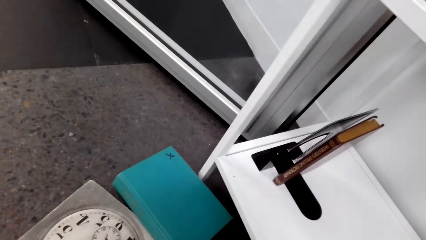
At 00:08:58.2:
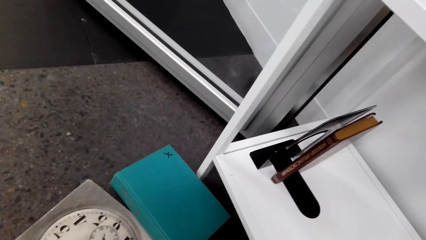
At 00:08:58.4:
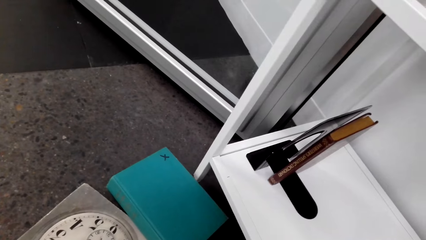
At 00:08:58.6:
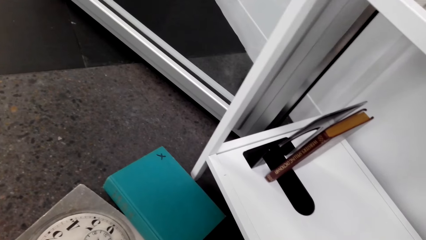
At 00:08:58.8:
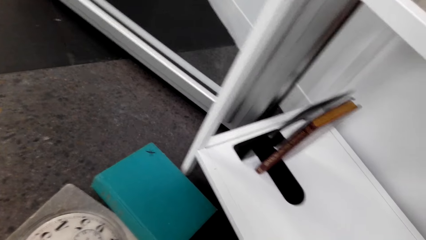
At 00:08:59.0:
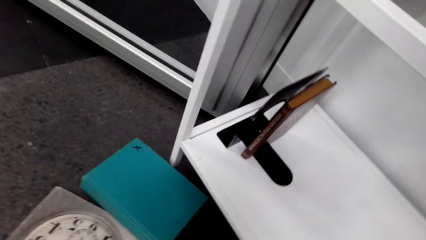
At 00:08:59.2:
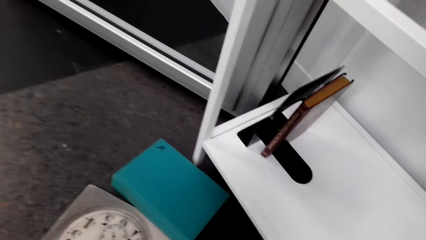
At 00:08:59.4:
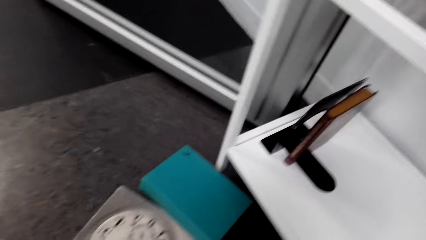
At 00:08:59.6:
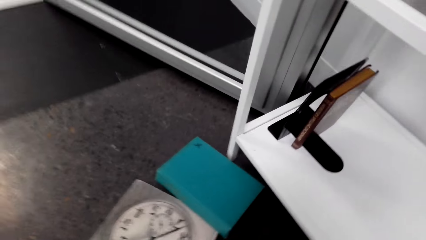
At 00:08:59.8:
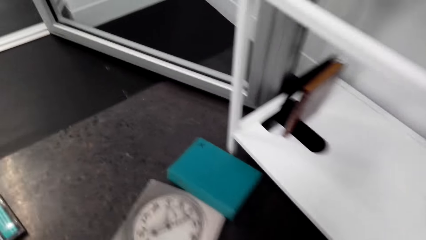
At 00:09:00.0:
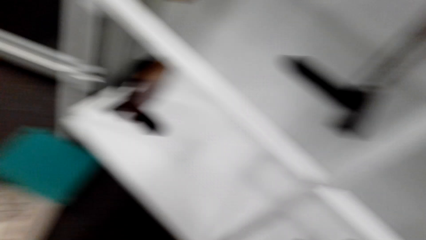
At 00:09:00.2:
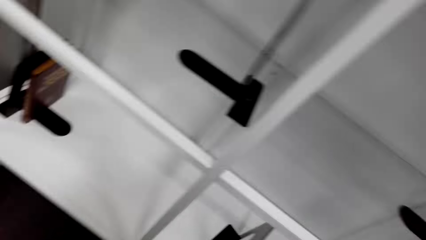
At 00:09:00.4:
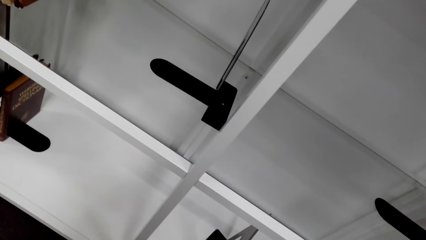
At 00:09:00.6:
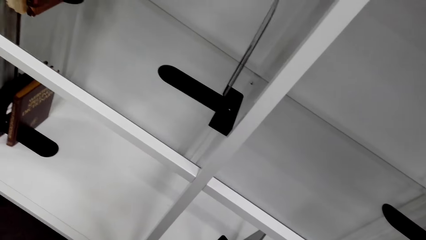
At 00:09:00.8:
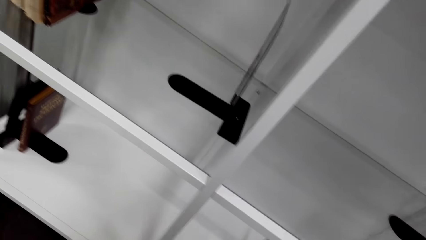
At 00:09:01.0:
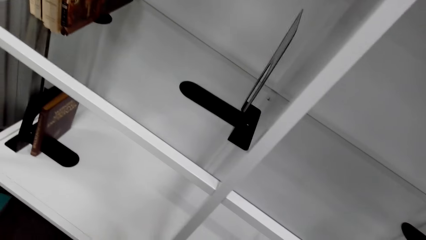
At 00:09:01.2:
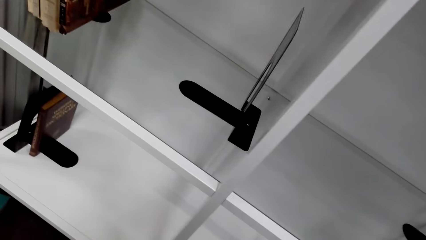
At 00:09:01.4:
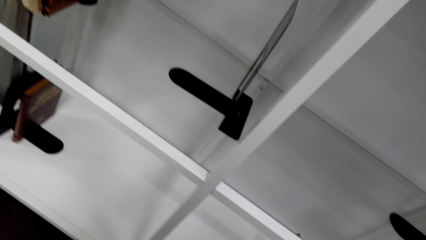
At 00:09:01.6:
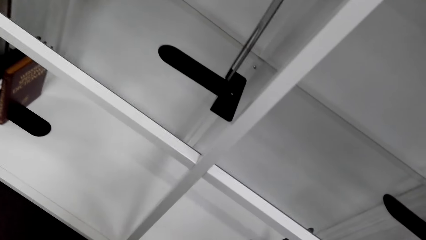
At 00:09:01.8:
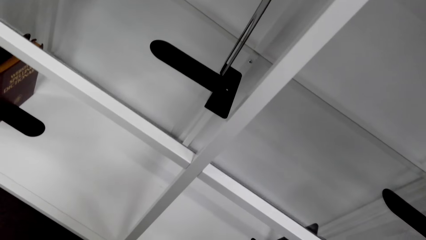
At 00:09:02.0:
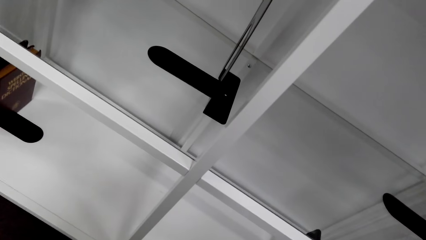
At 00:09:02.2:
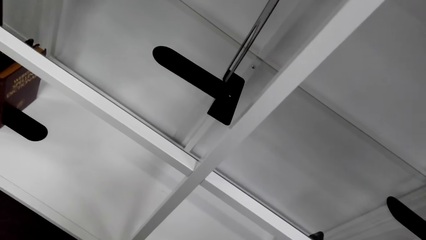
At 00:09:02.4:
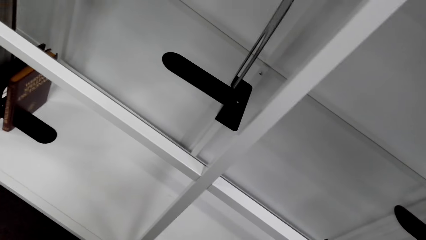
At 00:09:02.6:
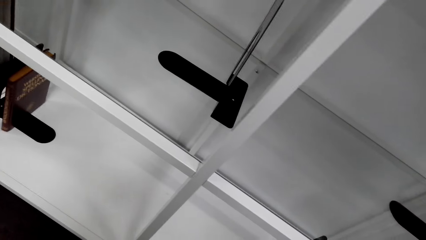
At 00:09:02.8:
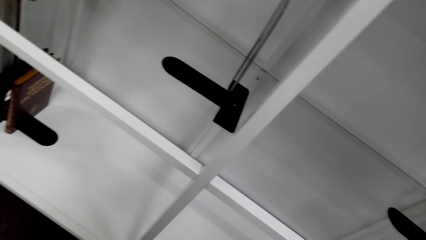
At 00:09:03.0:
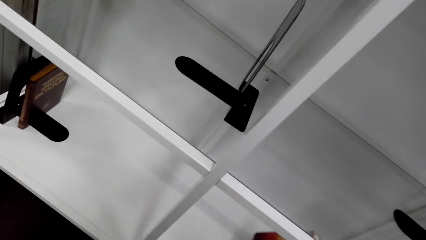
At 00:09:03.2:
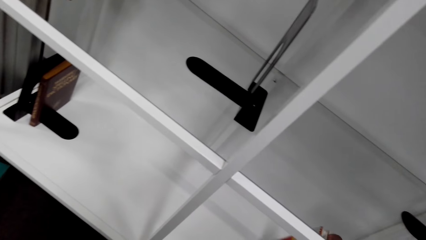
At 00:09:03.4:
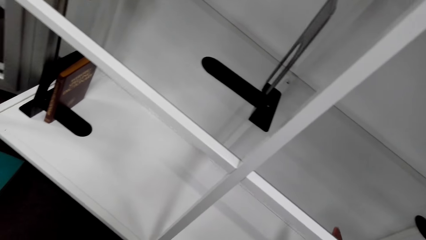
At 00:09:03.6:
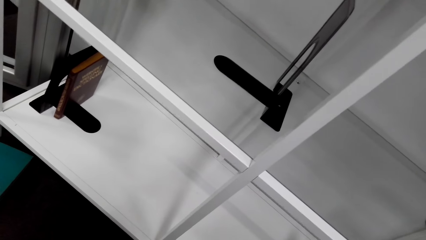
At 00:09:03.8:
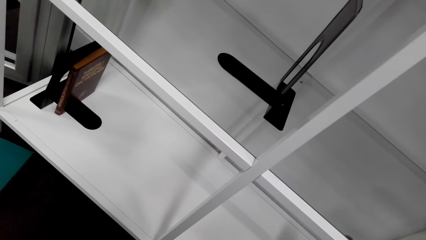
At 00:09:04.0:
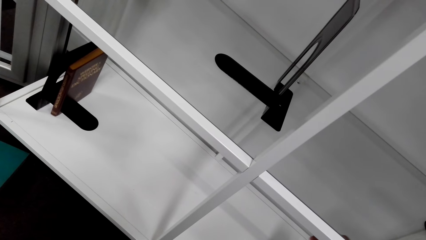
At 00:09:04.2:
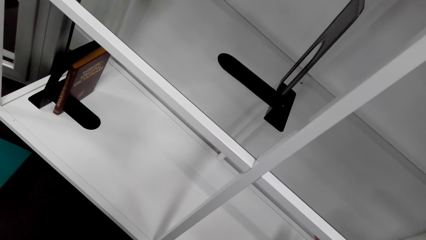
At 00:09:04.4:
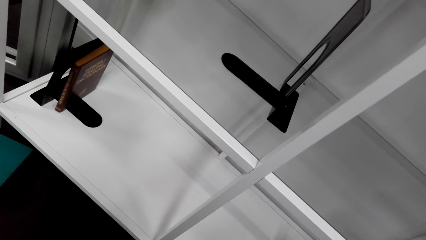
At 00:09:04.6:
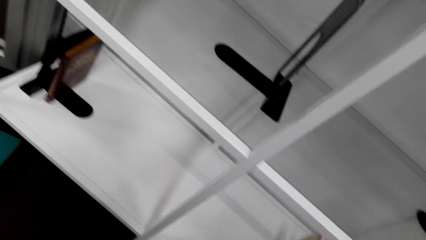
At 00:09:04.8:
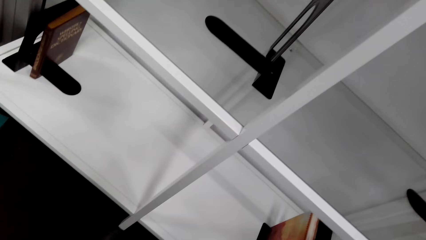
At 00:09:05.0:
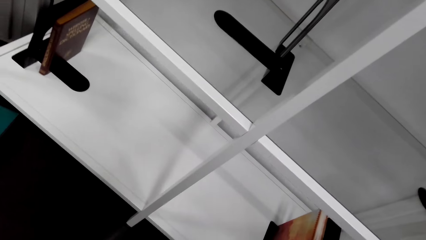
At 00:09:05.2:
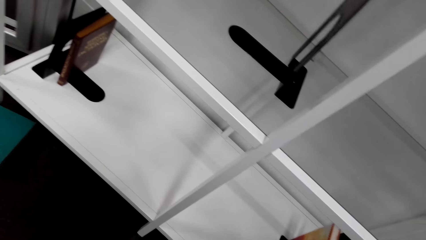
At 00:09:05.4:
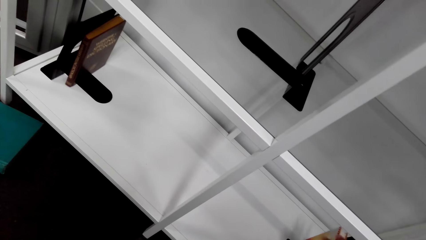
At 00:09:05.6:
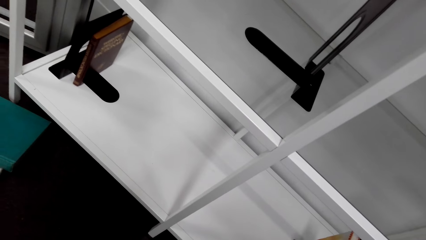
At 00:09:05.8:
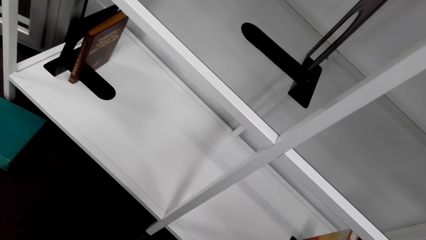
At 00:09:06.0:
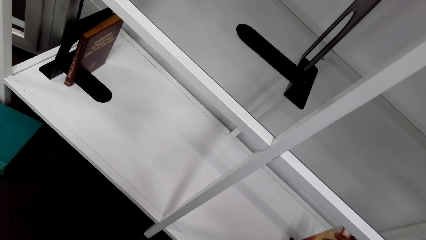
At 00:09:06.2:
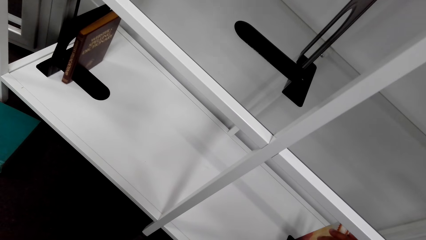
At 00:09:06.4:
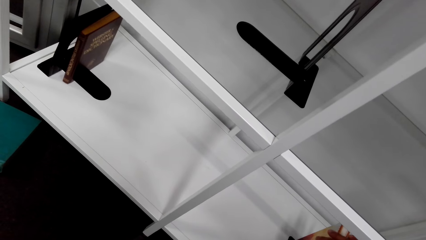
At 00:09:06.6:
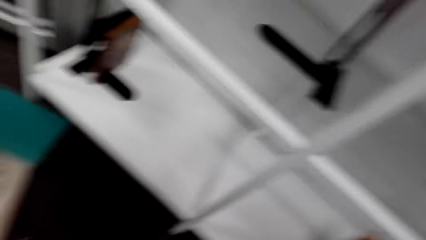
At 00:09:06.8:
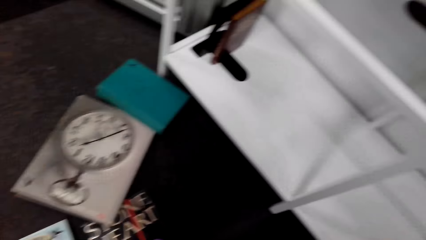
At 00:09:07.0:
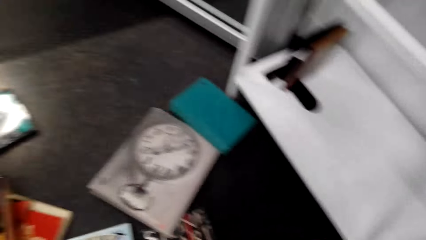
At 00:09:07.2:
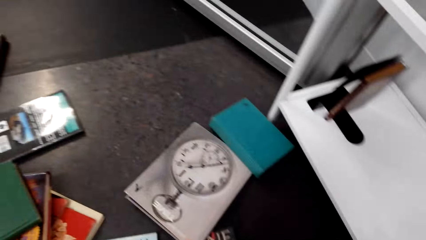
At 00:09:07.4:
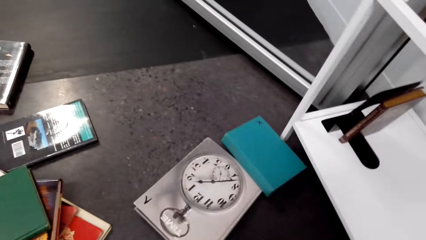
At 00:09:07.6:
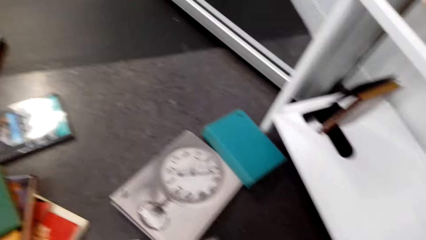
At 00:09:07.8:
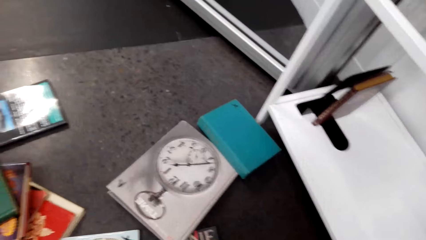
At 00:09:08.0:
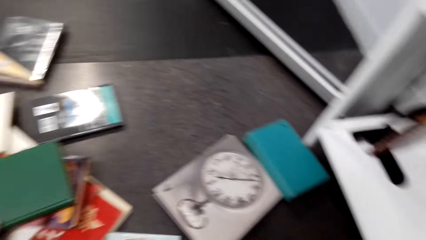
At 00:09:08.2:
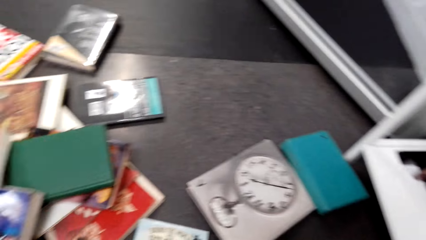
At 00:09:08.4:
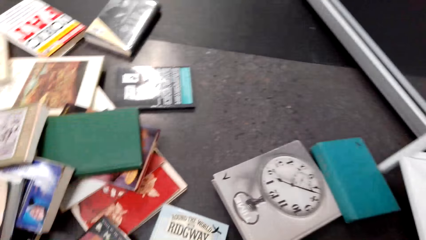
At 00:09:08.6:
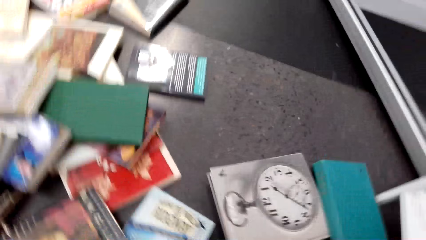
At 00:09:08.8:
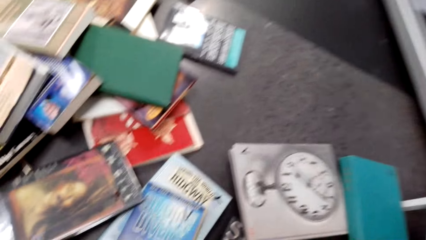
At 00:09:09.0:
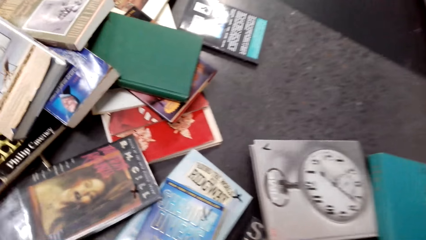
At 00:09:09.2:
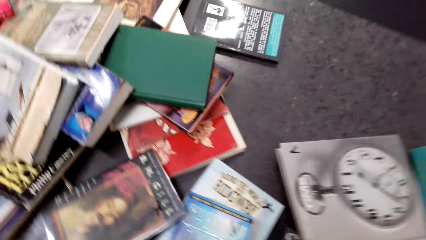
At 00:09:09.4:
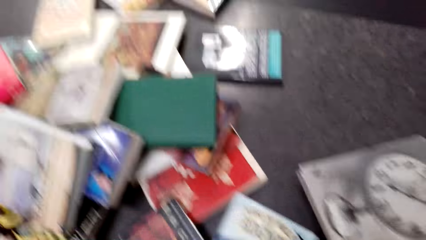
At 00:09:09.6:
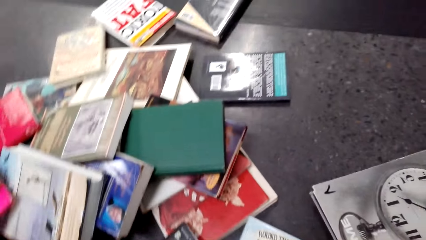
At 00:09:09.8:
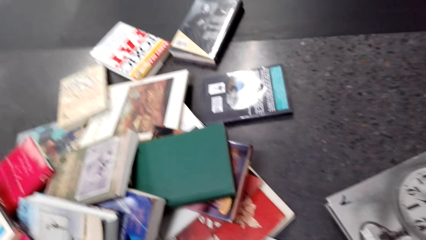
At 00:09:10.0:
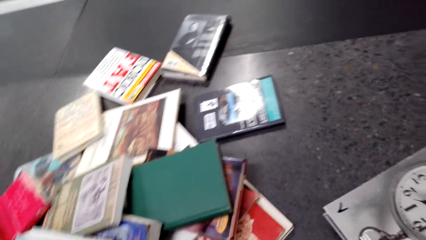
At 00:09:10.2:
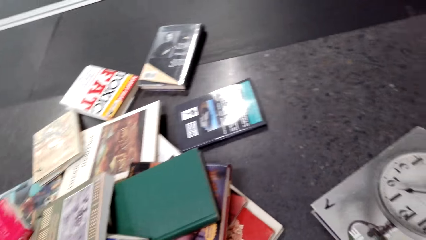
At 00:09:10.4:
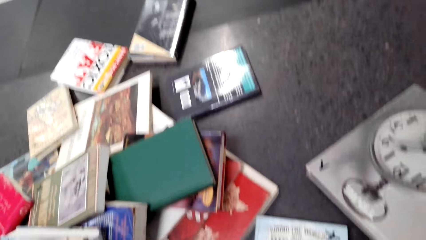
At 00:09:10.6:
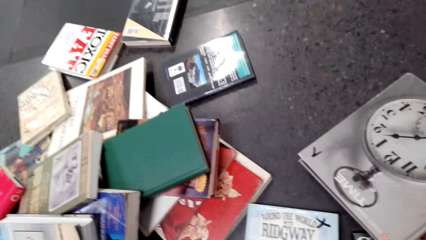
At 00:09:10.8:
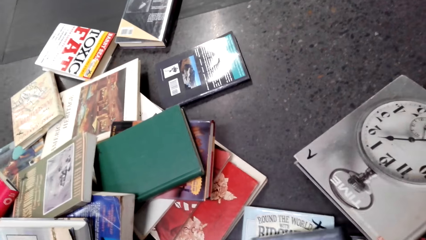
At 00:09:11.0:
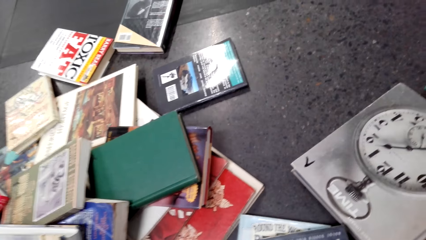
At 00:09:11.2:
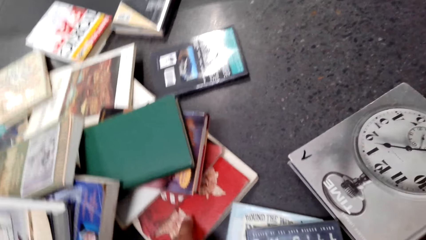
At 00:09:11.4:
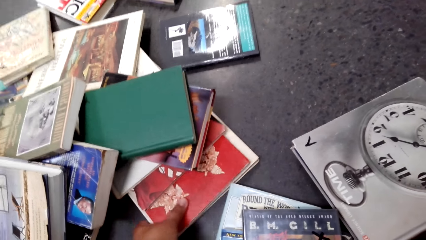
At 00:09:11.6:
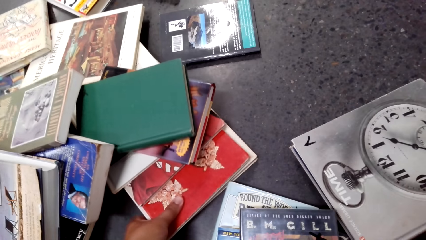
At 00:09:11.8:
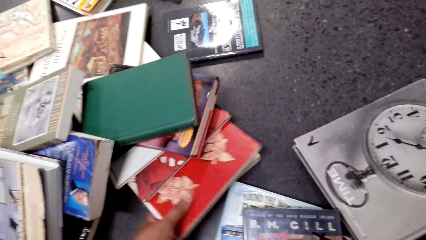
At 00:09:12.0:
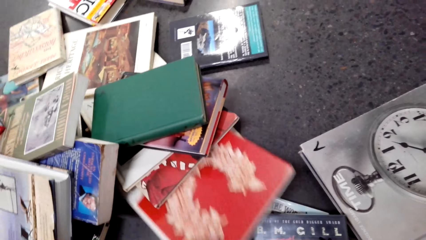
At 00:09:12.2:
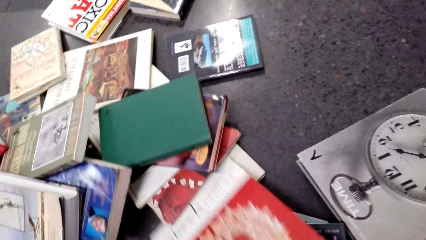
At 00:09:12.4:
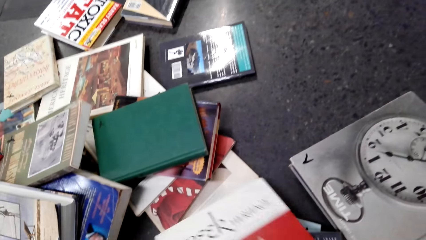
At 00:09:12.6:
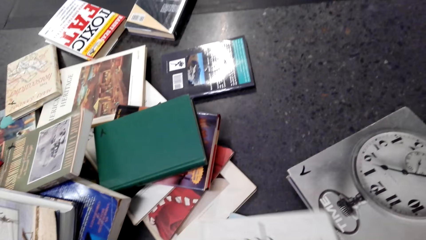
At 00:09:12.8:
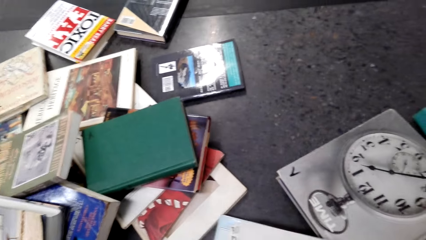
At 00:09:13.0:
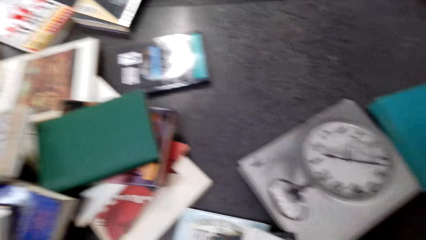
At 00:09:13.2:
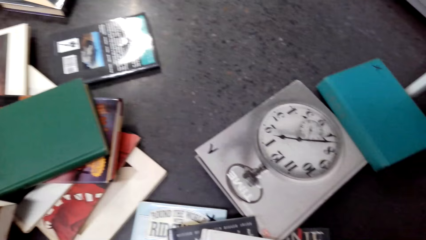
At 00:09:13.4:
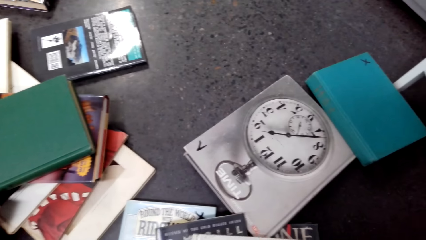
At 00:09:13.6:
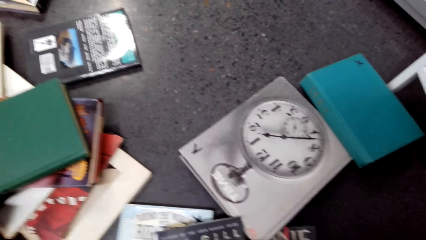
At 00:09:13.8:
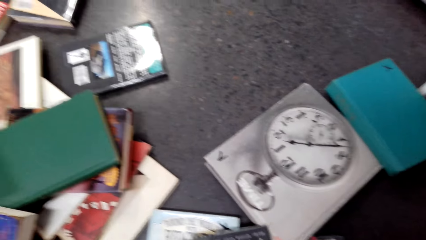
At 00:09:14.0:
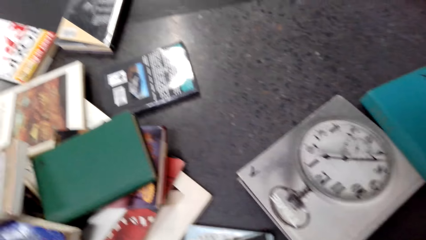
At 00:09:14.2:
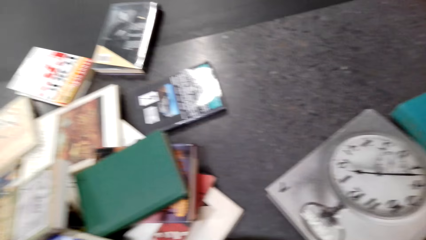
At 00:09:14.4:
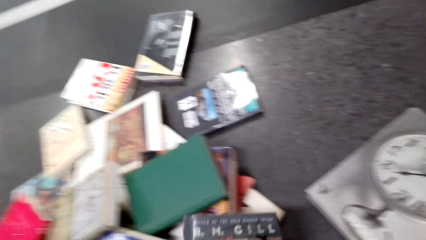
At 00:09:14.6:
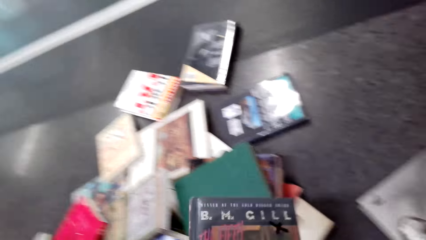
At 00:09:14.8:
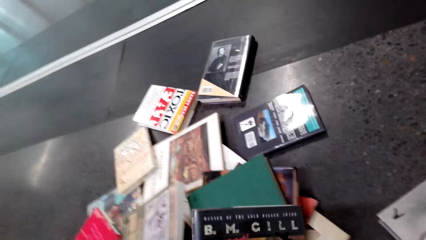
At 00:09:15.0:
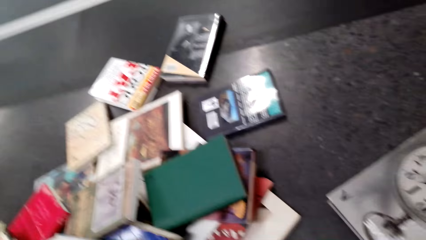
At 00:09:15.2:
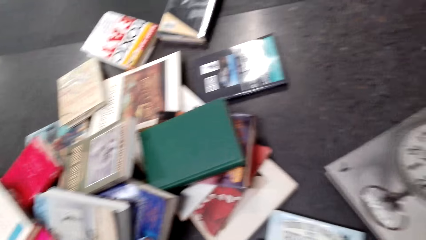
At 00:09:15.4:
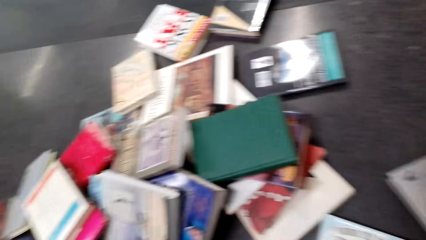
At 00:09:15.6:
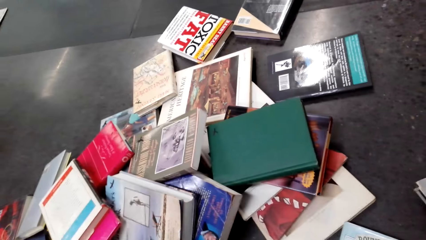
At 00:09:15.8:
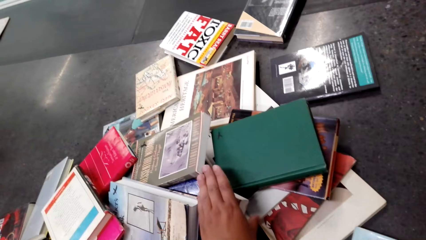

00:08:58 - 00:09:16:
The camera wearer looks at the shelf. They look at the books on the floor. They look around the room. They pick up a book from the floor. They lift the book. They look at the books on the floor.
